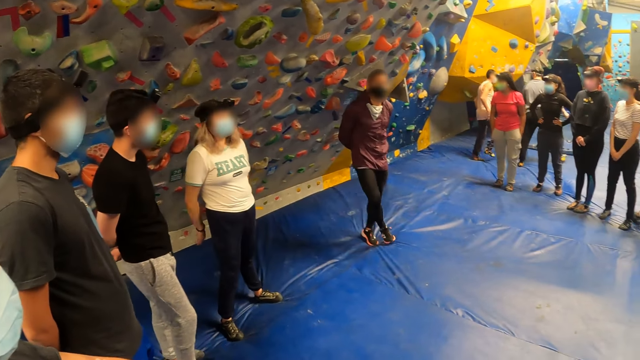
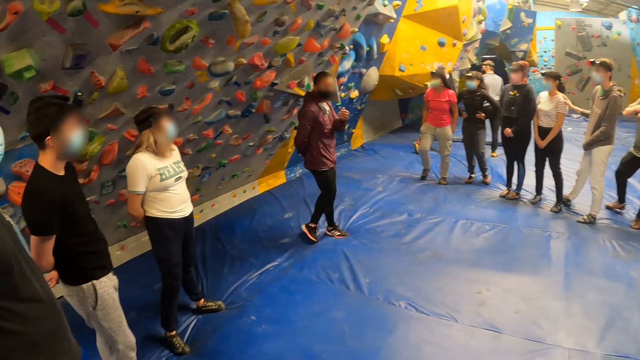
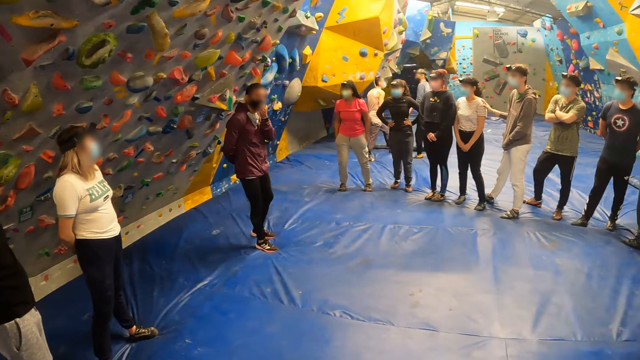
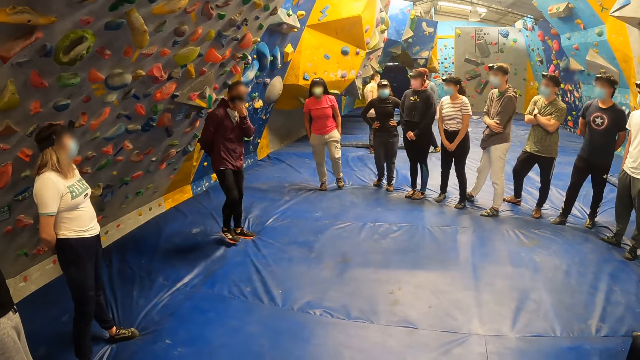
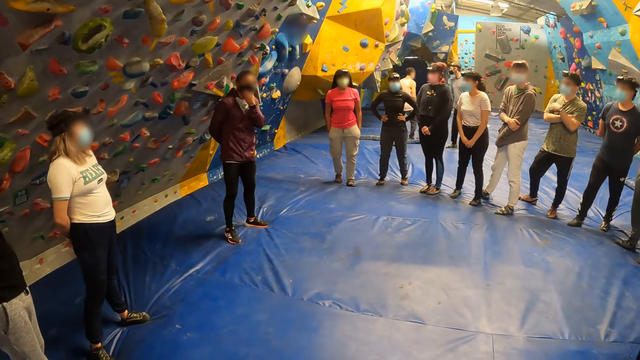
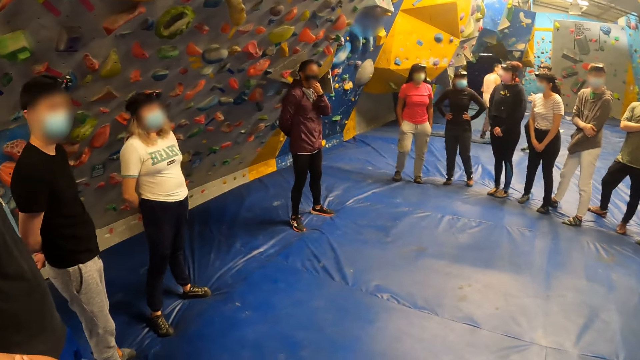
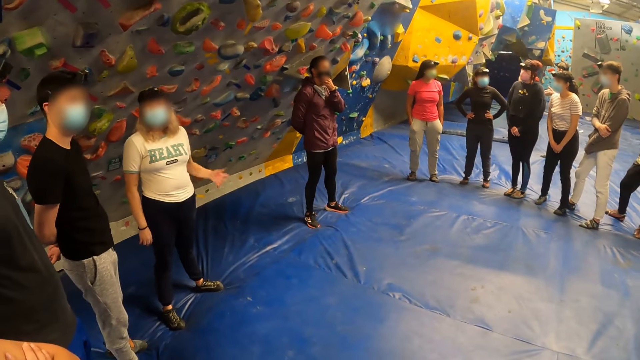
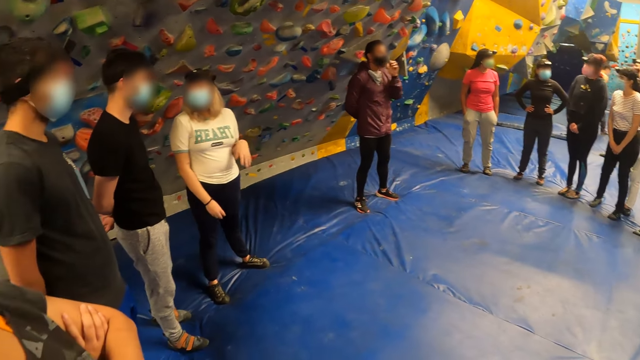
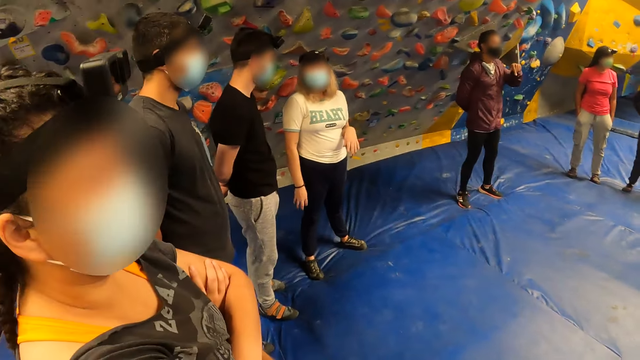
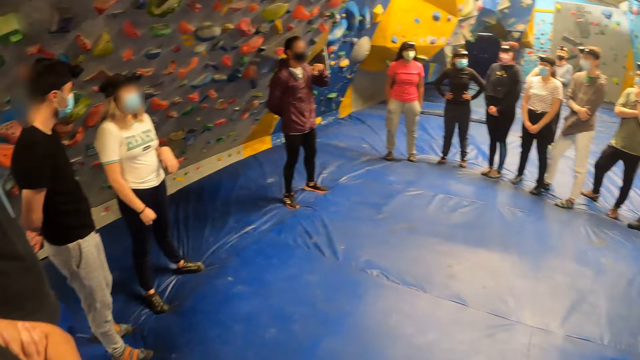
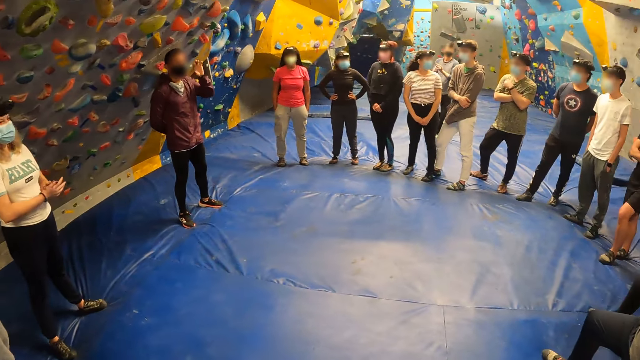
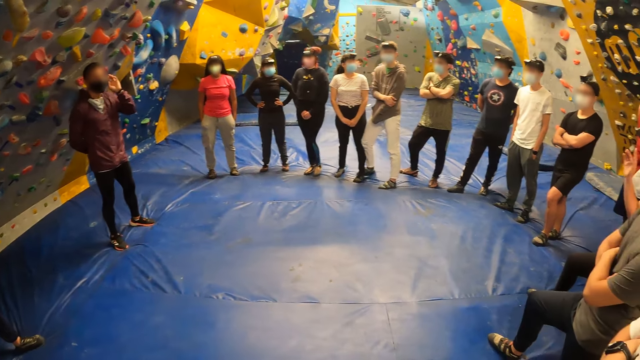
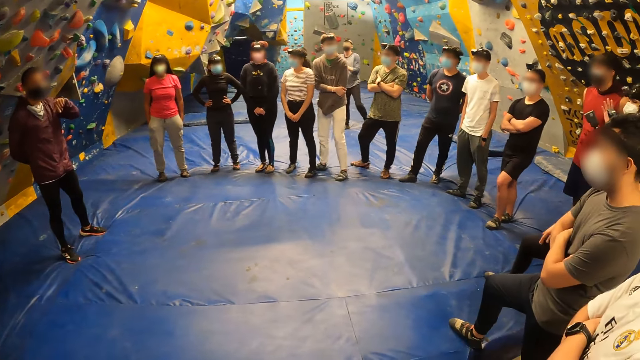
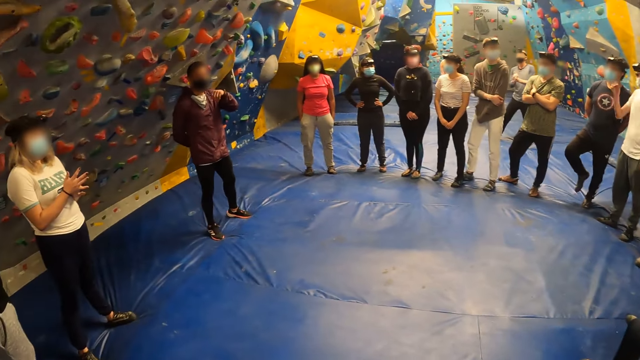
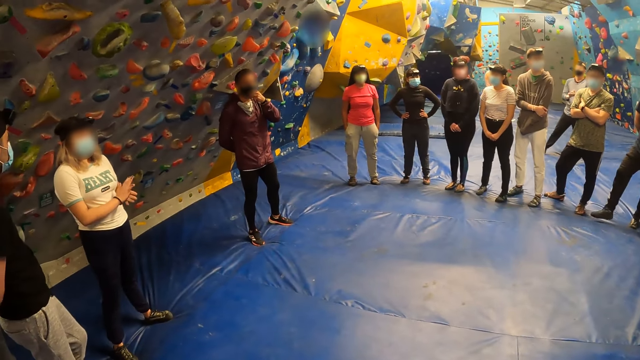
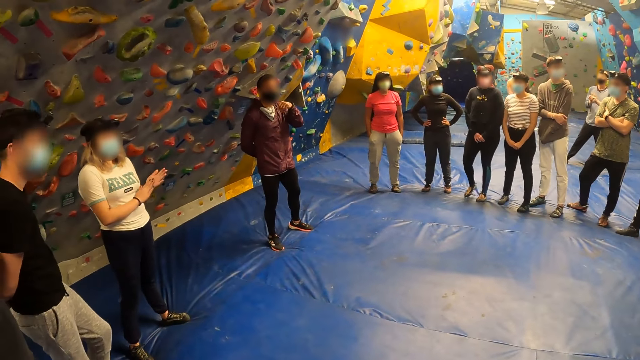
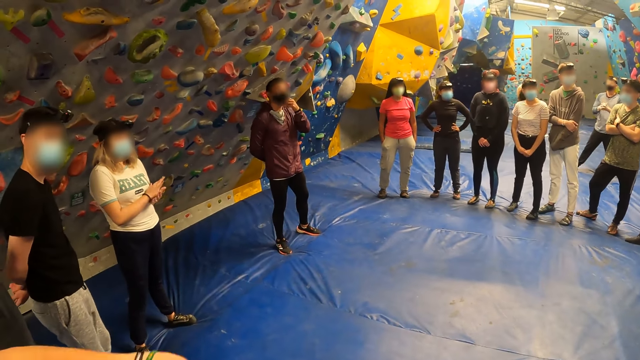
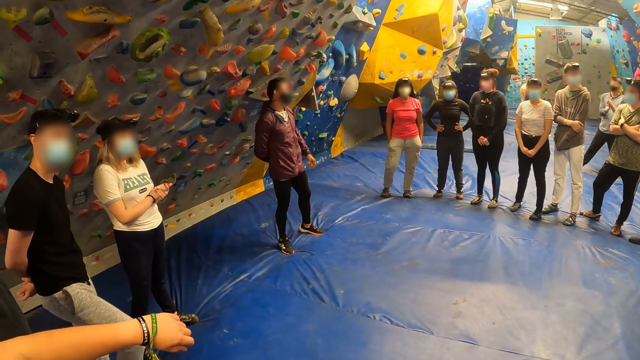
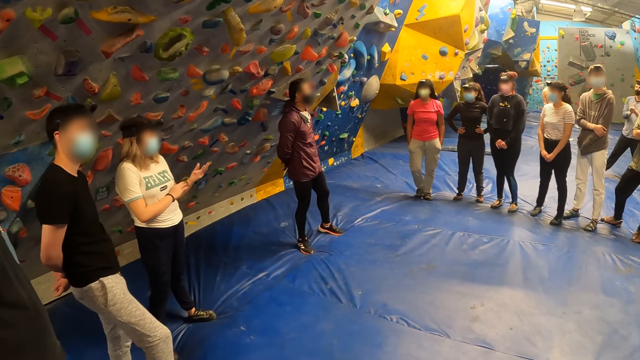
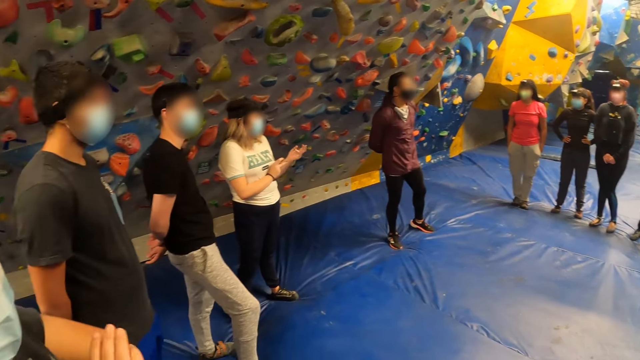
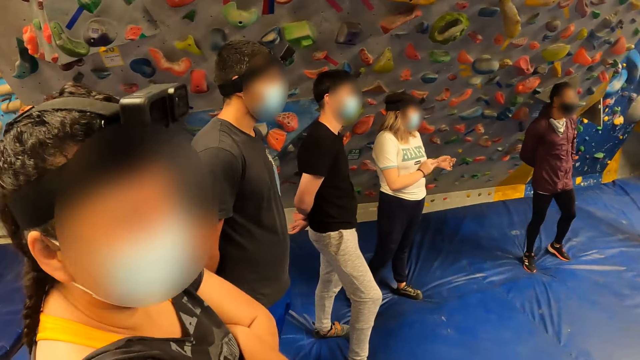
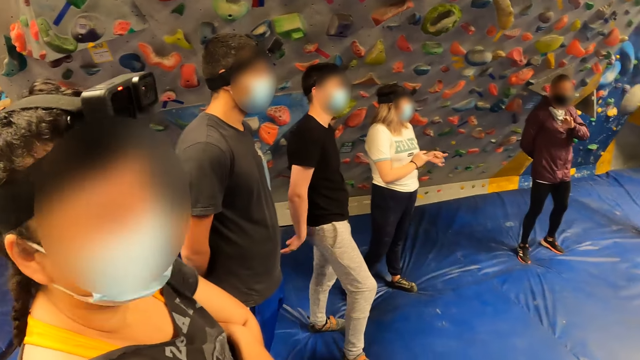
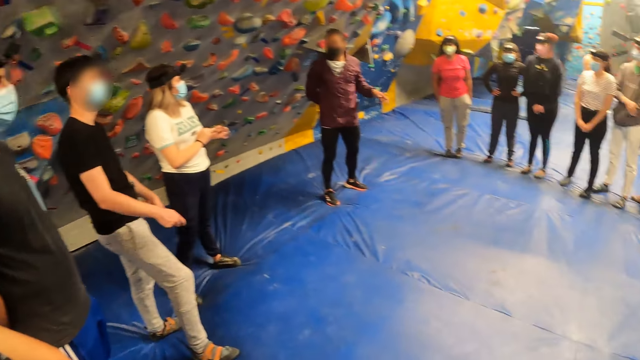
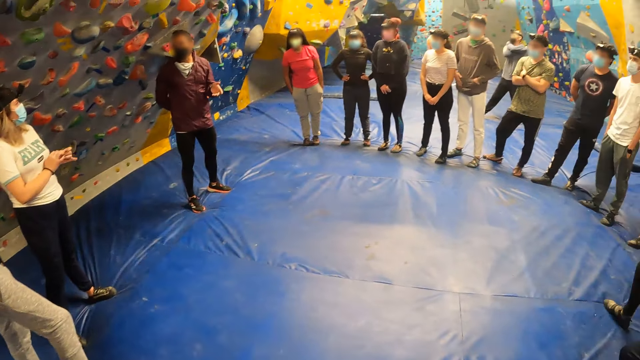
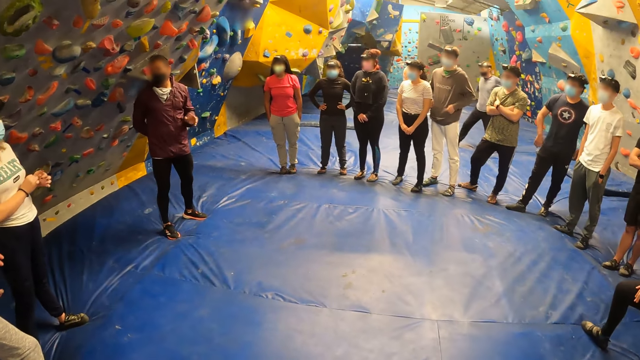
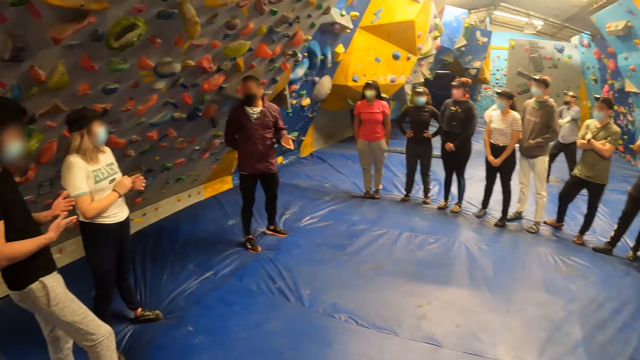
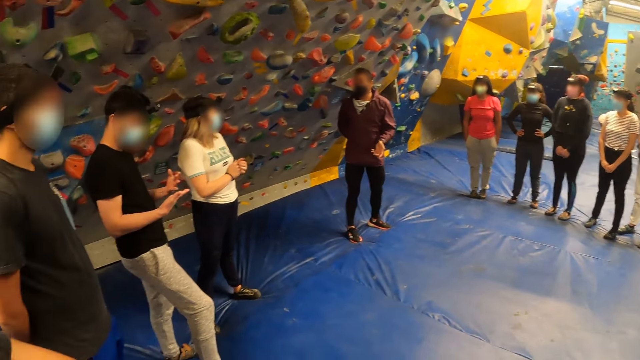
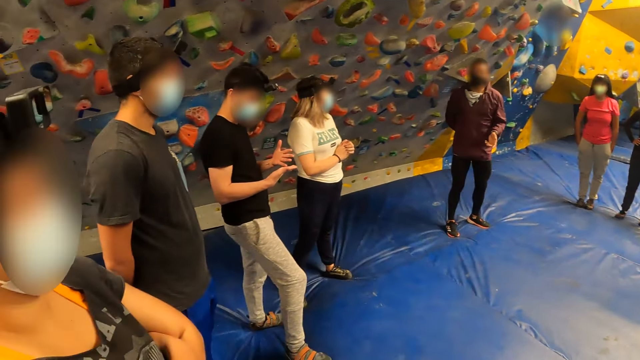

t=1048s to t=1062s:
A man adjusts his position, puts his left hand on his face, and moves his left hand. Another man interacts with the camera wearer. The camera wearer interacts with a woman. They interact with the rock climbers. The second man stretches out his left hand and folds both his hands. The camera wearer interacts with the woman.

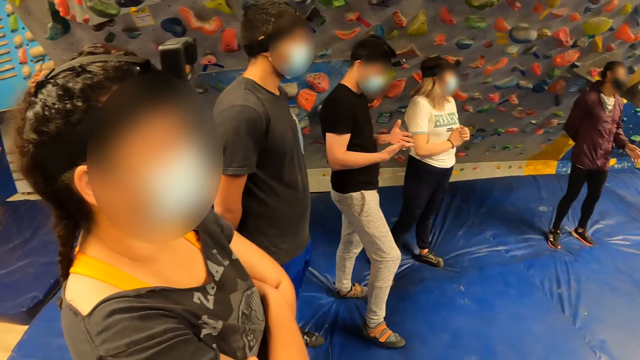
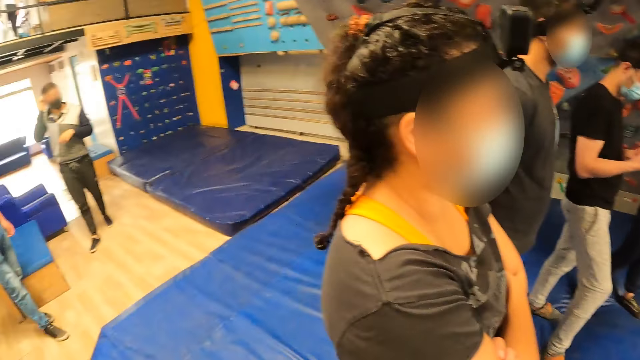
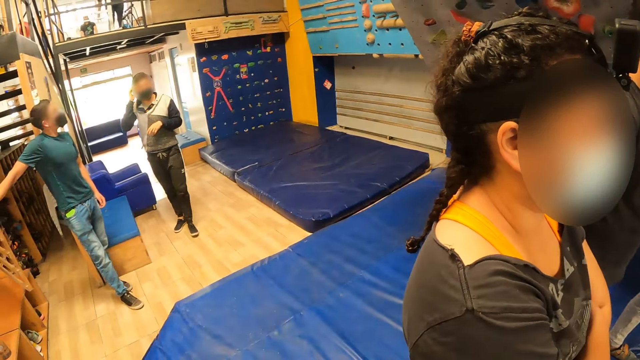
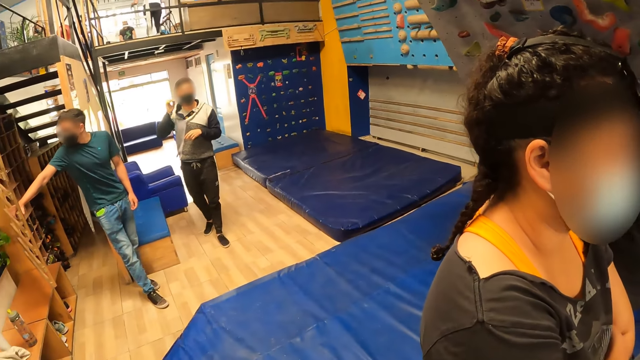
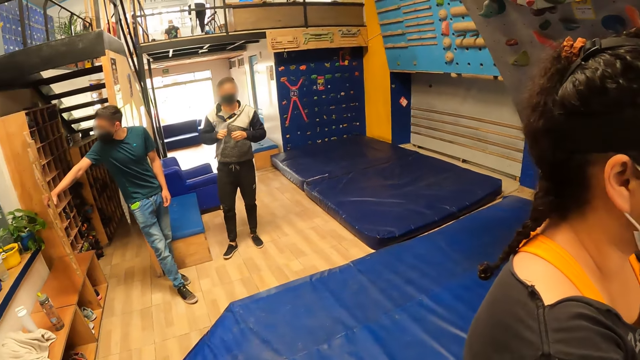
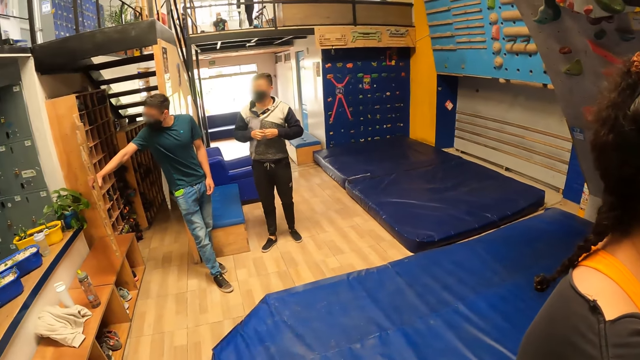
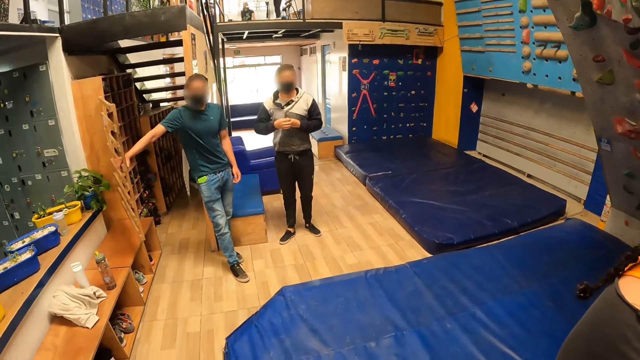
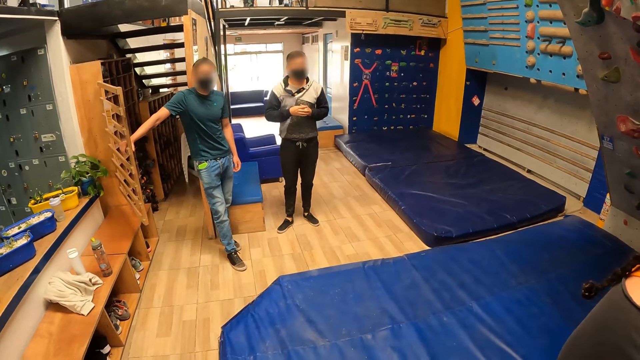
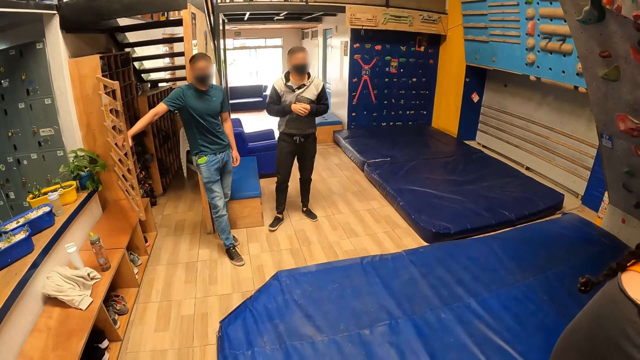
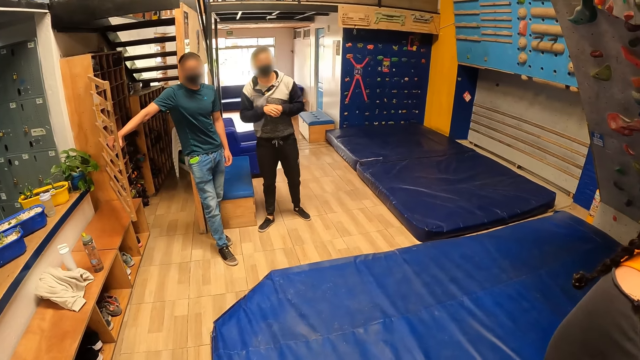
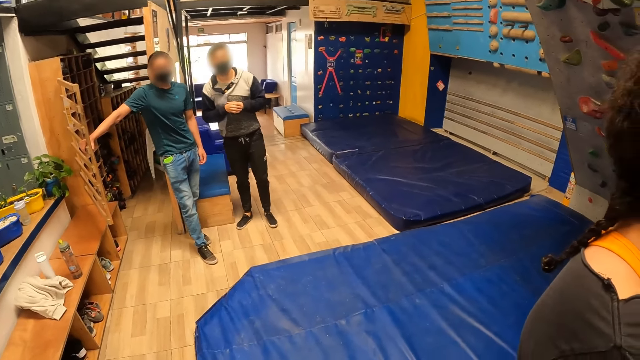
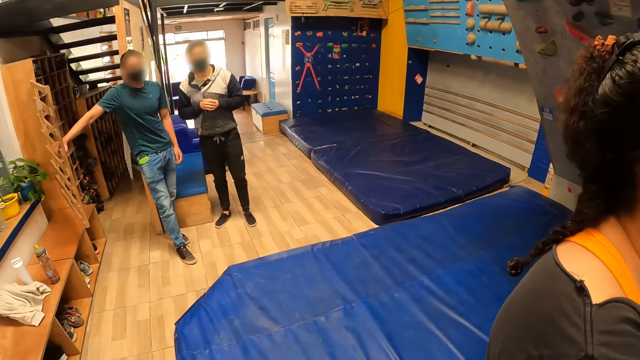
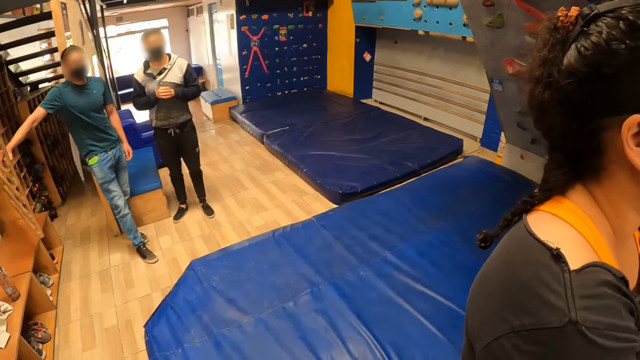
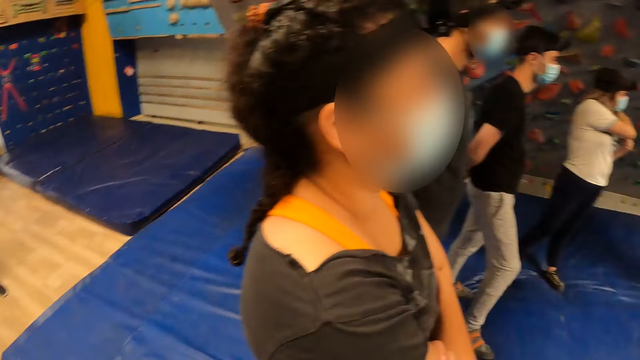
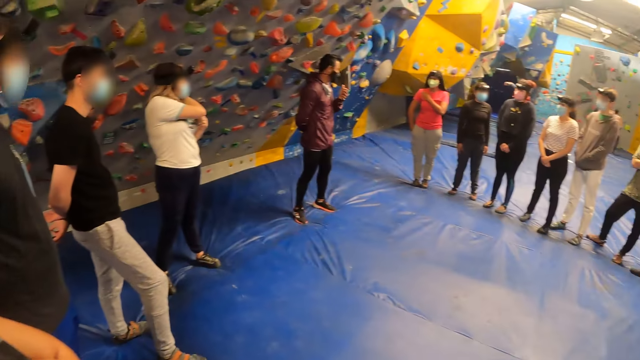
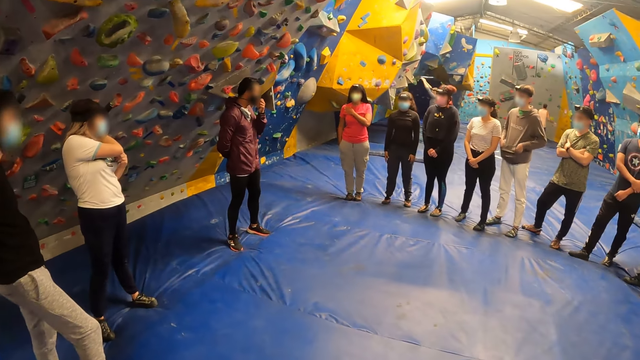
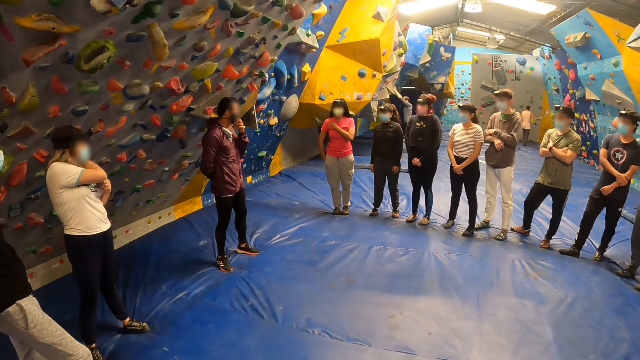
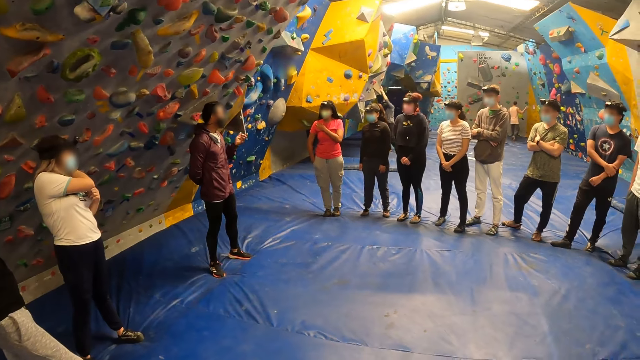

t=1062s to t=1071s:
The camera wearer looks at the entrance. They interact with a man.
